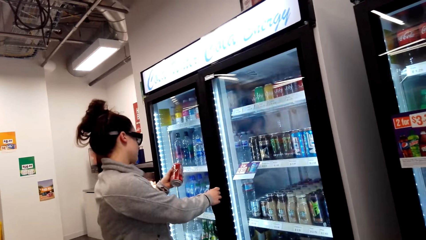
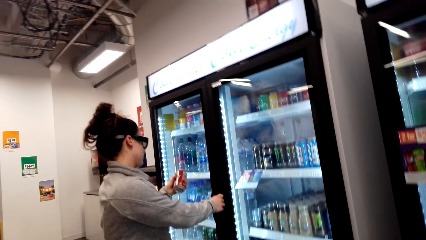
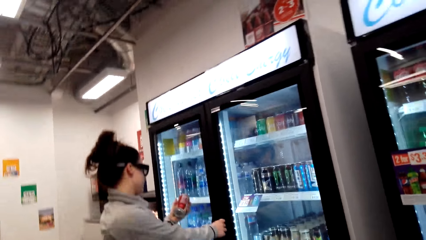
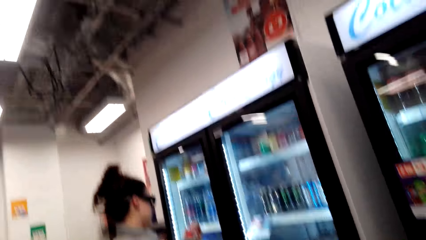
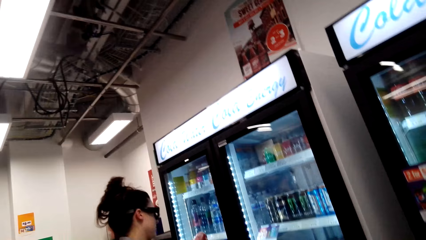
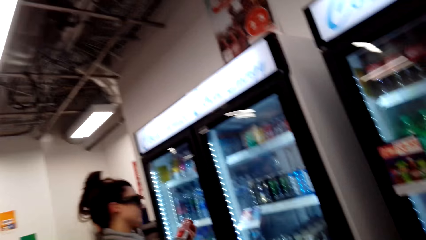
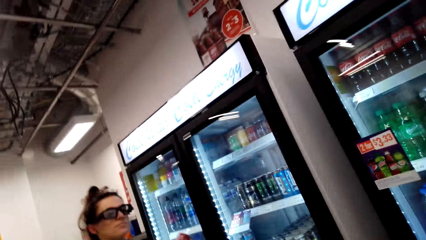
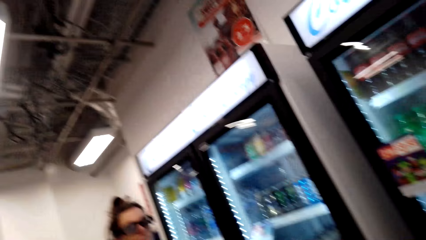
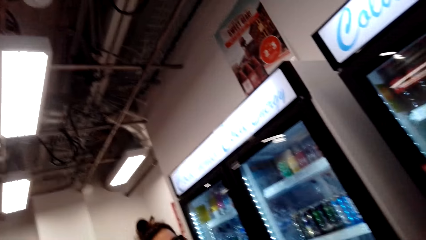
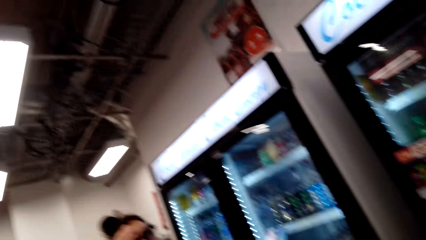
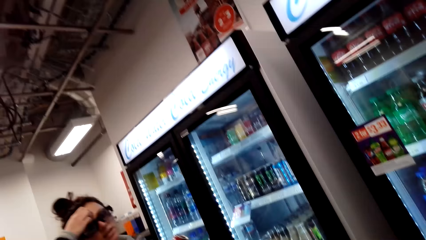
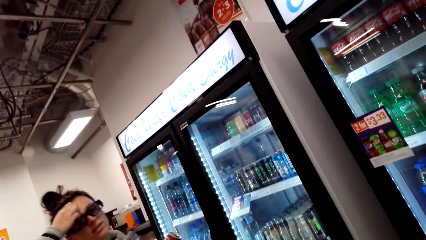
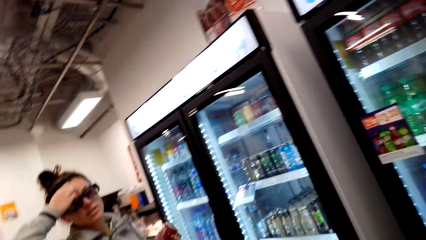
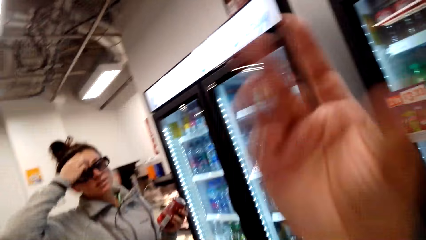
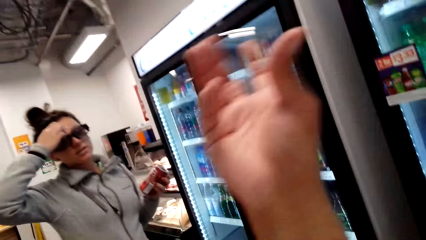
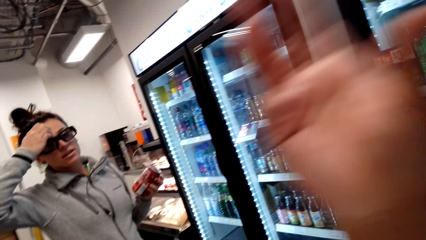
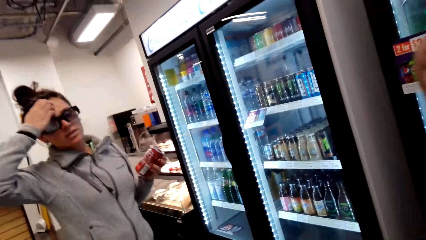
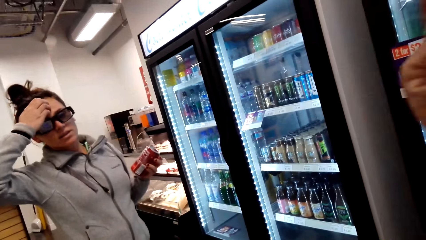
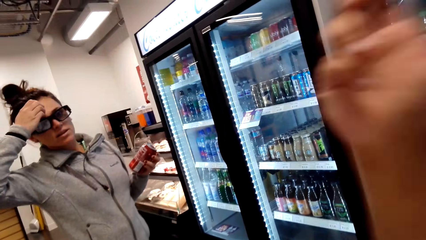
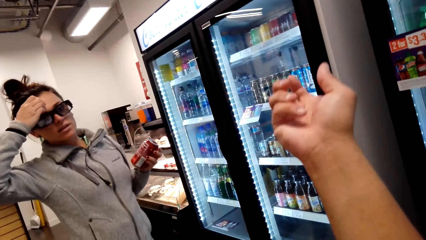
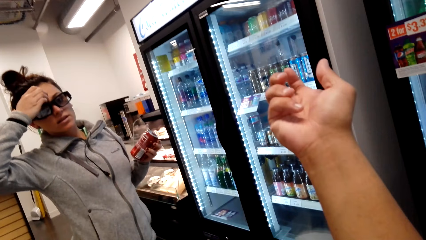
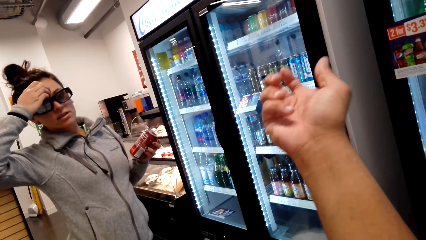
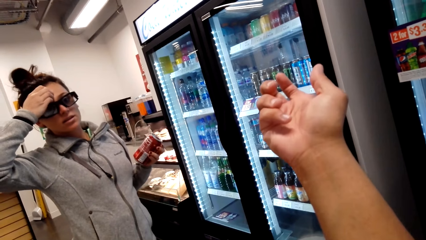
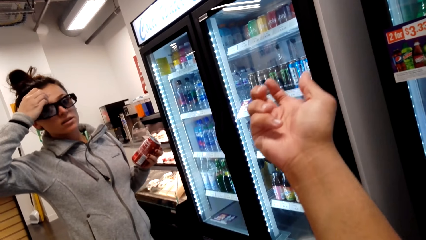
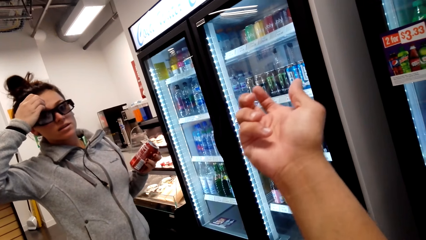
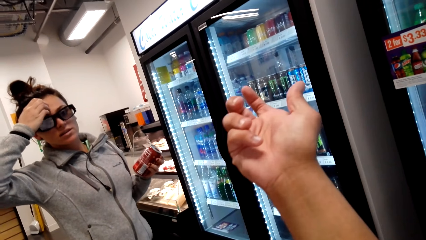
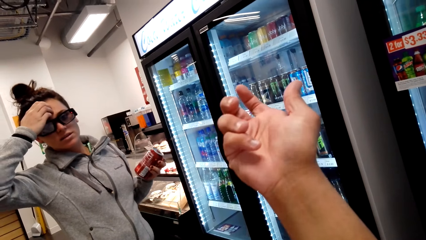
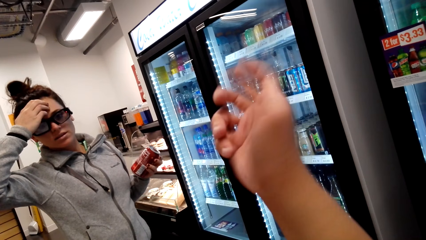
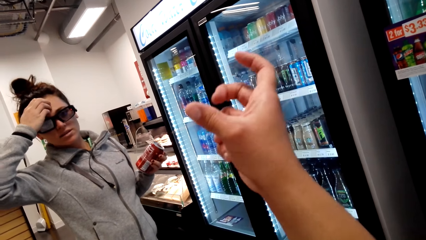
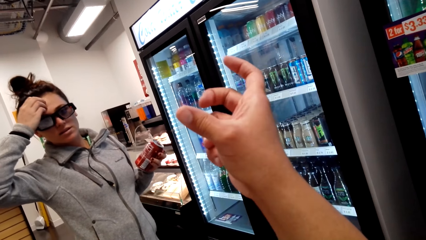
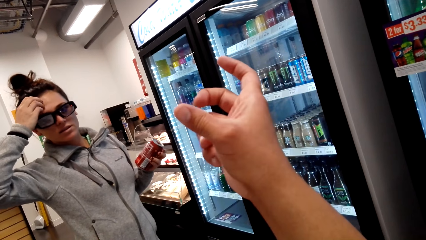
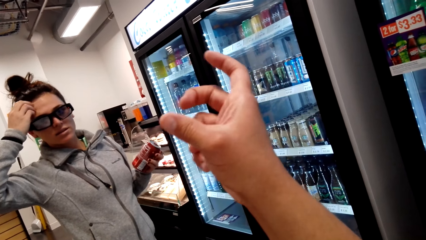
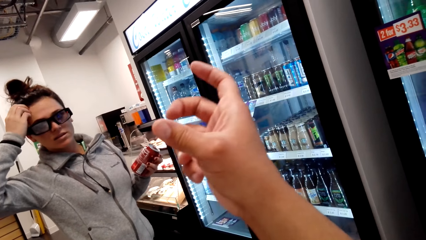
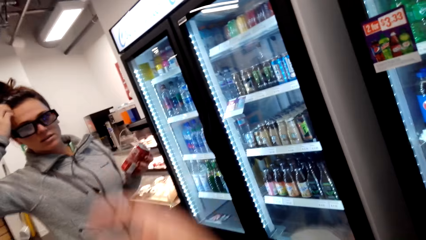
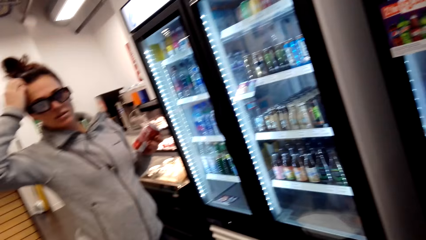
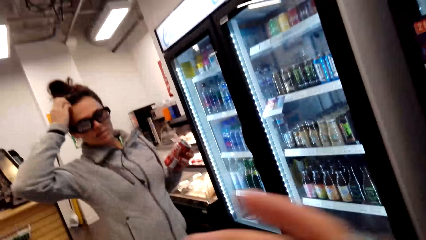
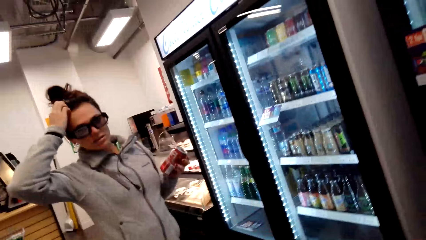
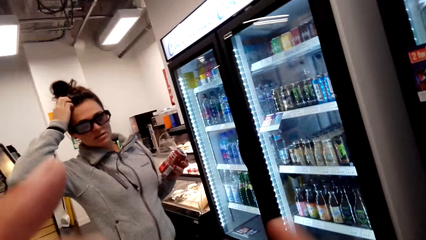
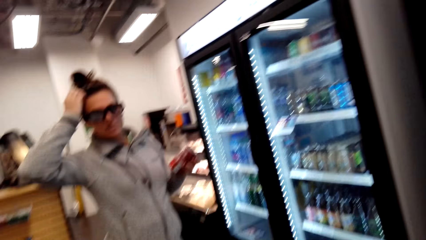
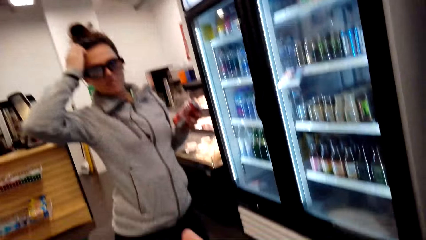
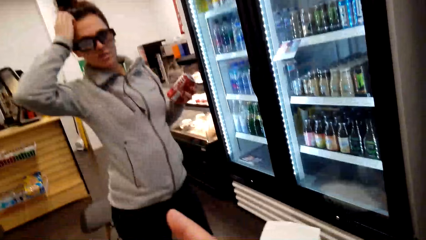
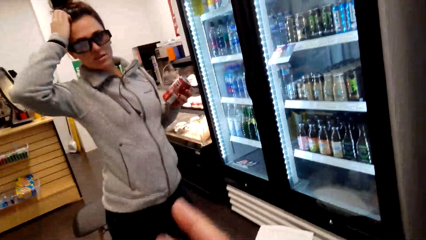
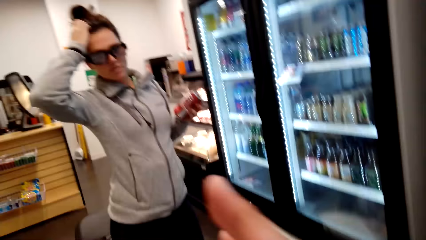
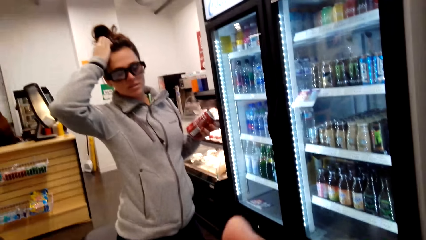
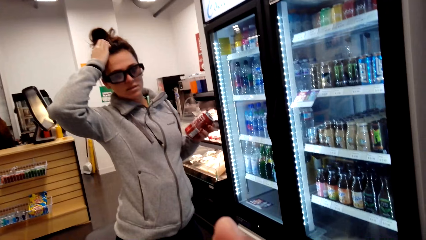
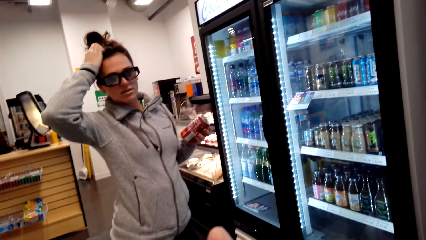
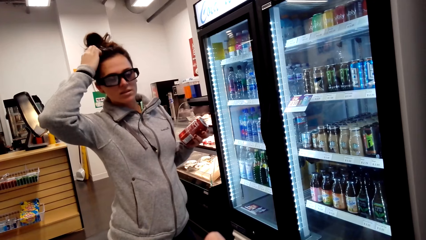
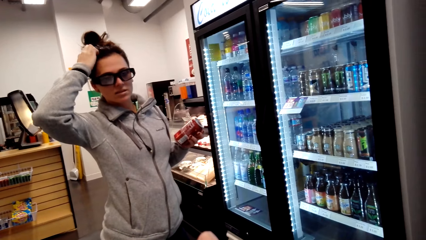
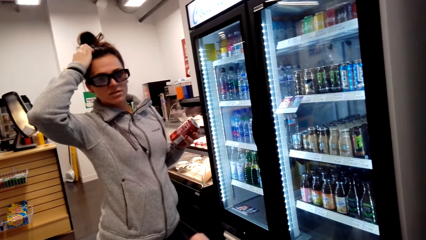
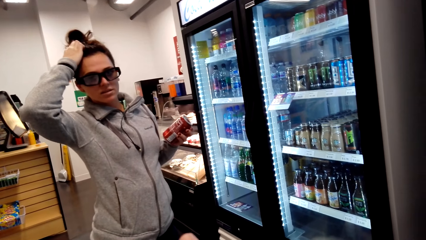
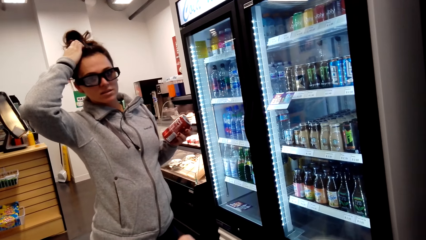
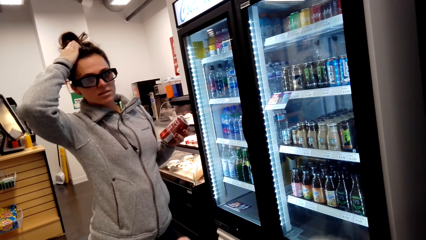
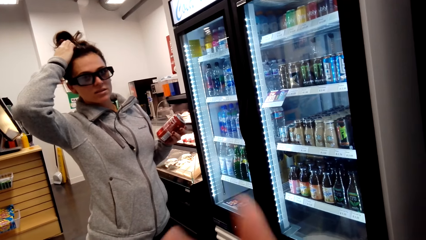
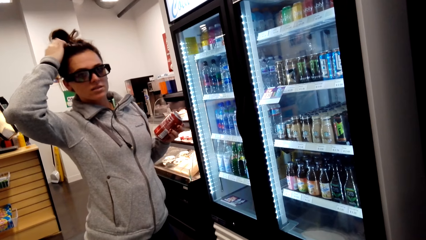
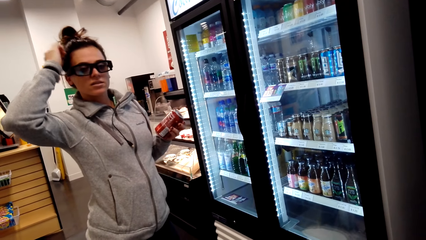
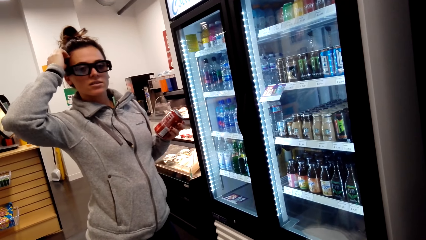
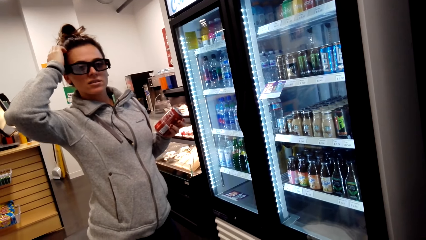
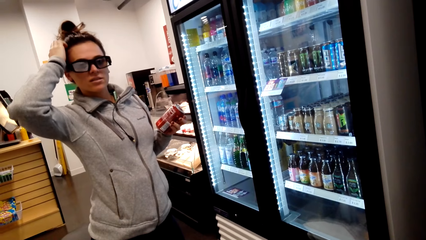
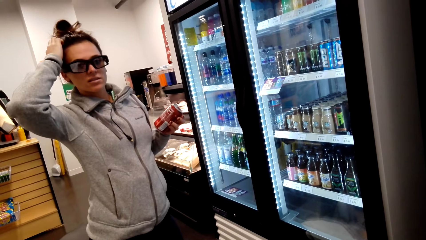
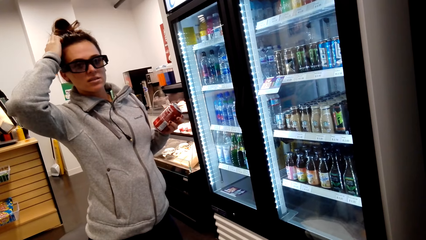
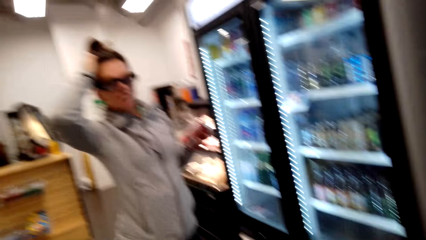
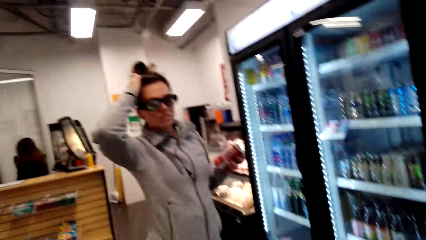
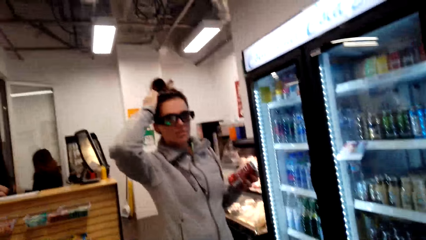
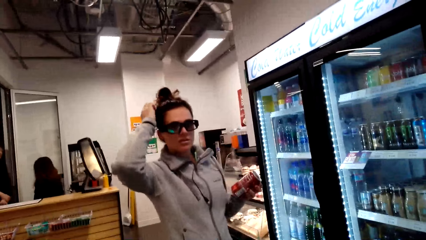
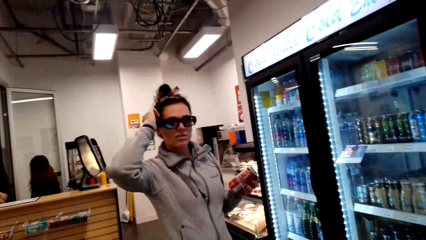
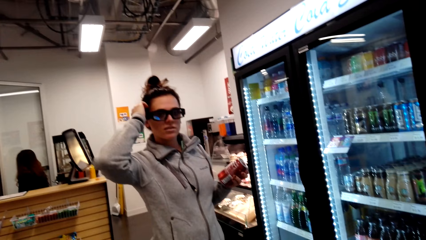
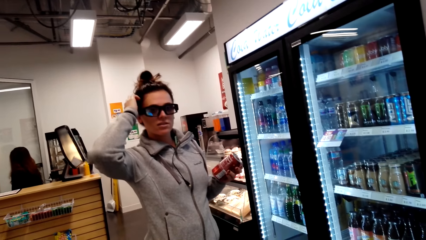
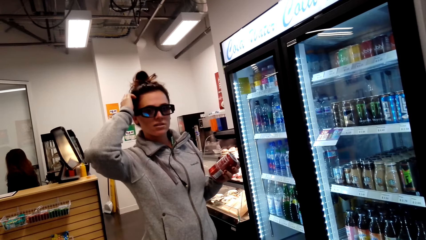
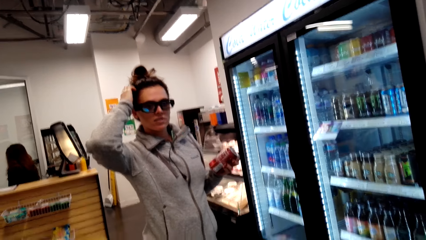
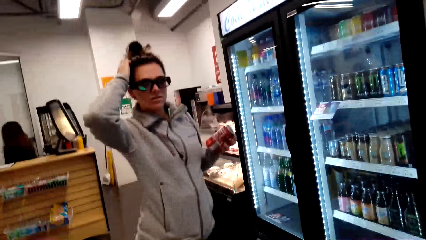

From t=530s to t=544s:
The camera wearer closes the fridge. A person closes the fridge. The camera wearer dialogues with the person. The person scratches their forehead. The camera wearer moves their hand. The person touches their hair.

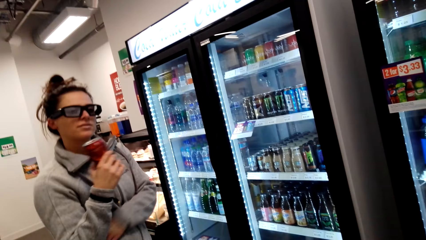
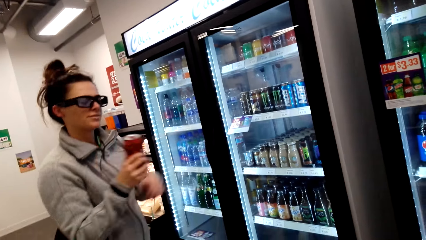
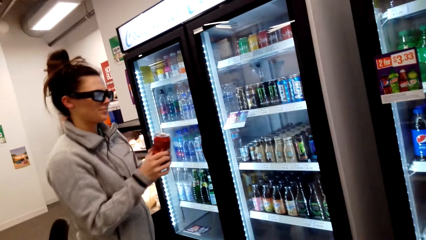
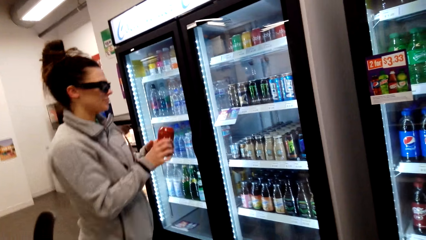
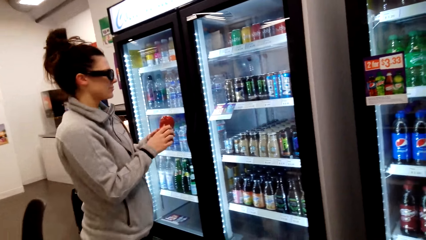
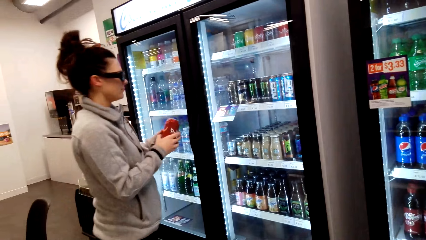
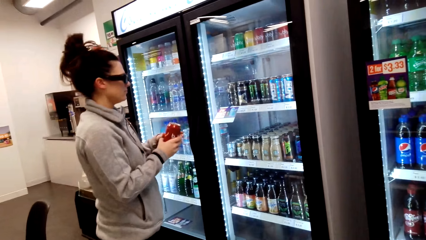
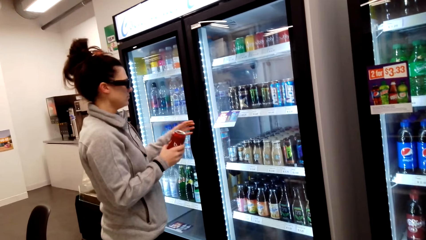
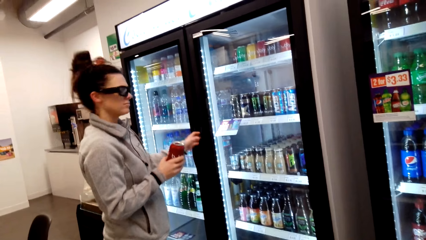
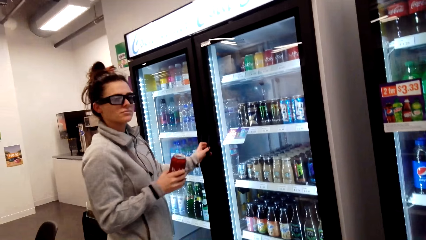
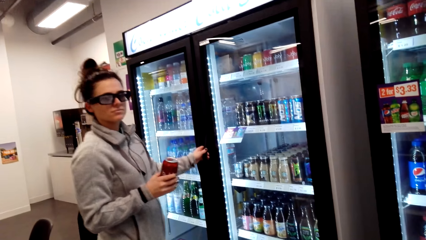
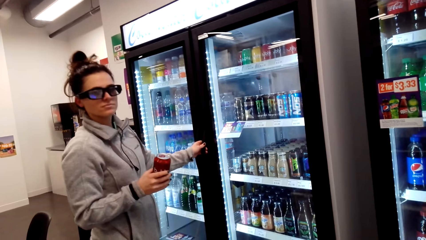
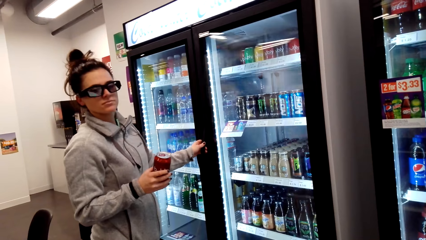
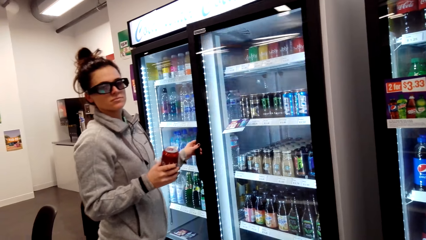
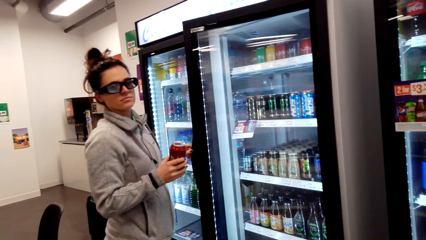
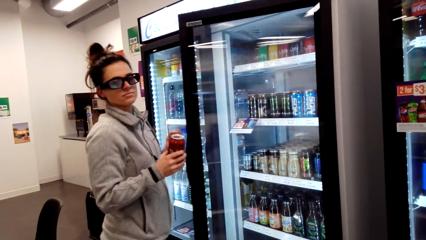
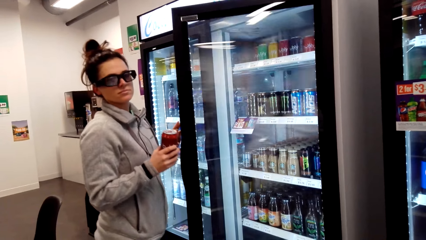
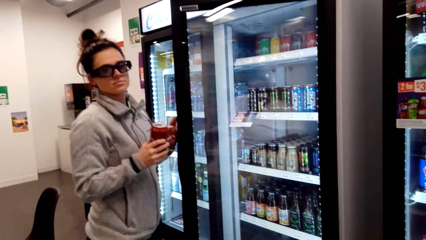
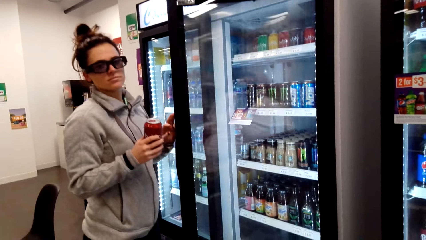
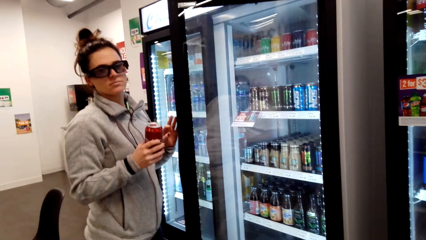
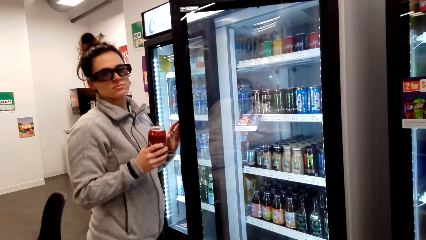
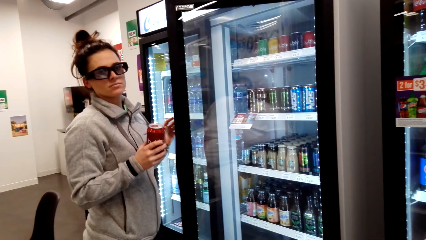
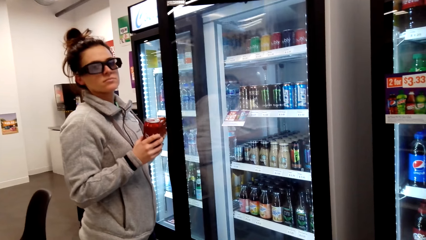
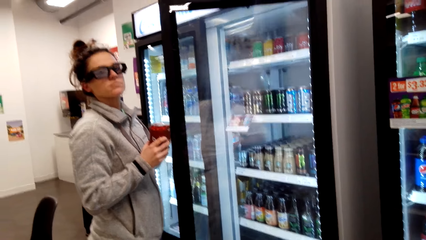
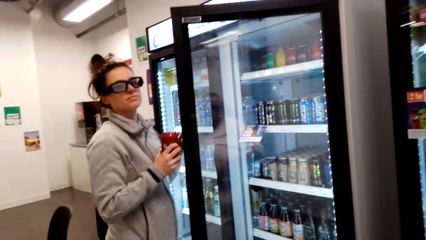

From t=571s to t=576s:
A person opens the beverage fridge.
